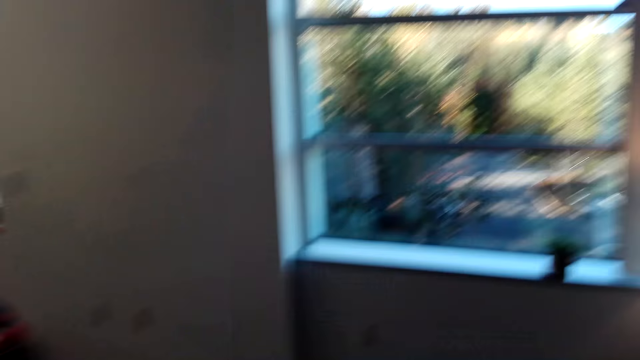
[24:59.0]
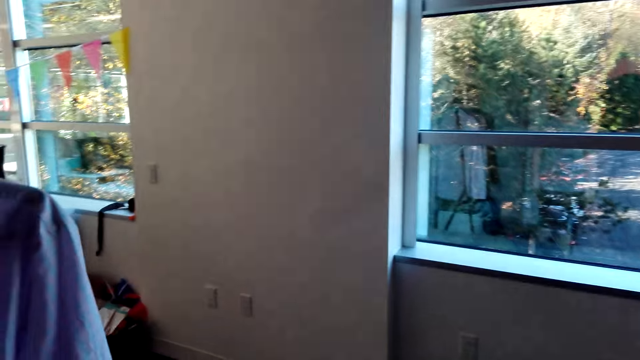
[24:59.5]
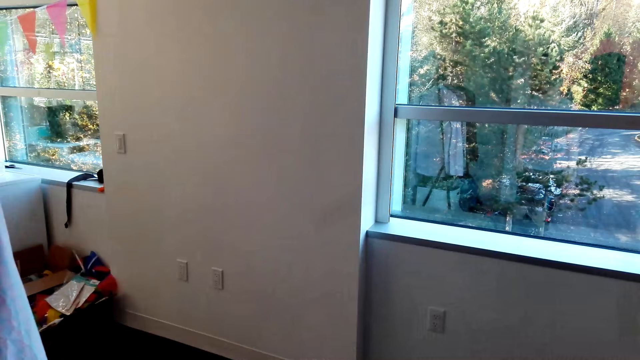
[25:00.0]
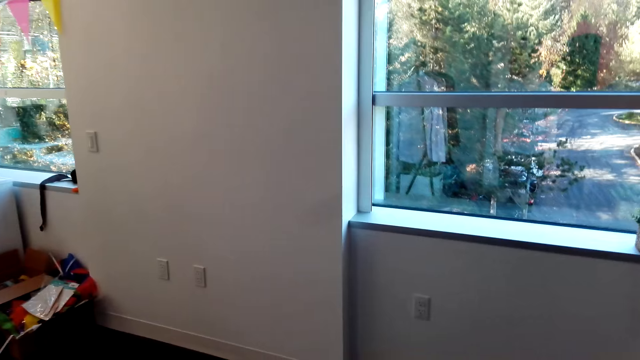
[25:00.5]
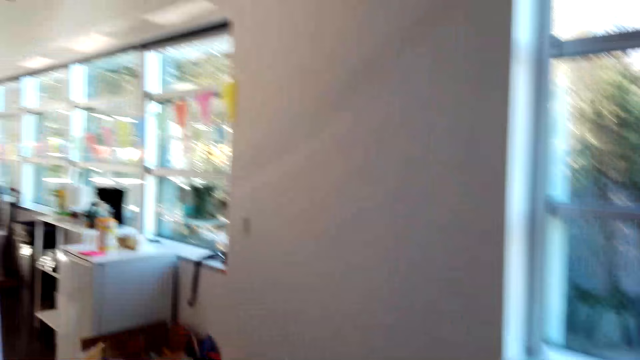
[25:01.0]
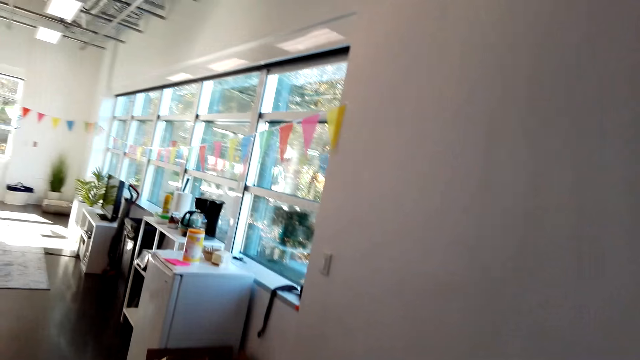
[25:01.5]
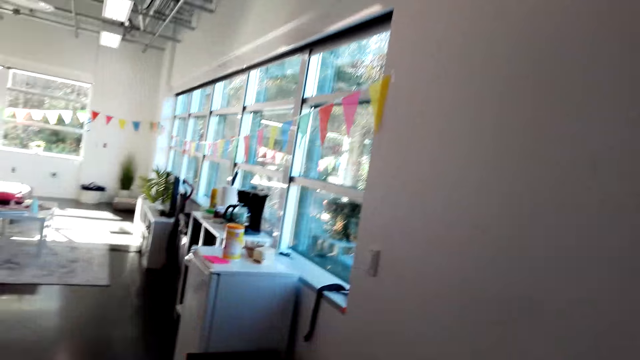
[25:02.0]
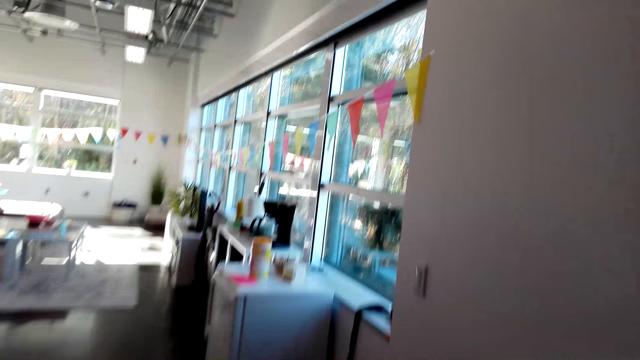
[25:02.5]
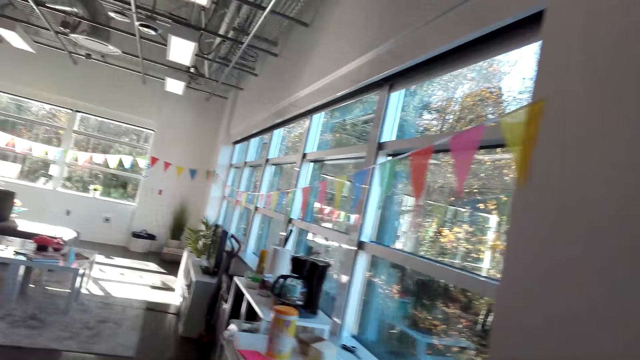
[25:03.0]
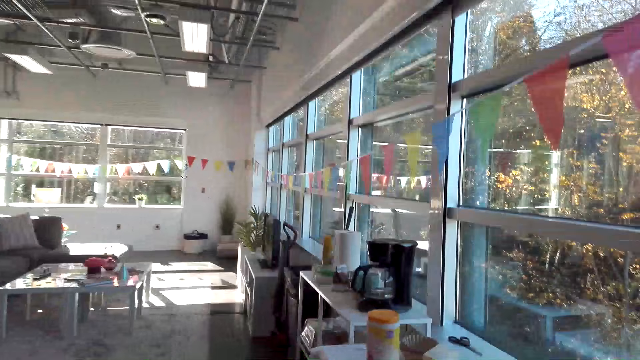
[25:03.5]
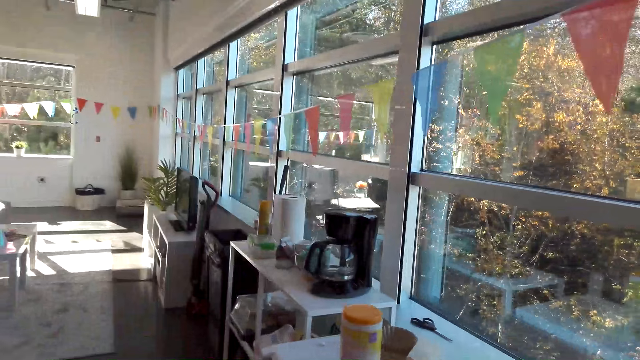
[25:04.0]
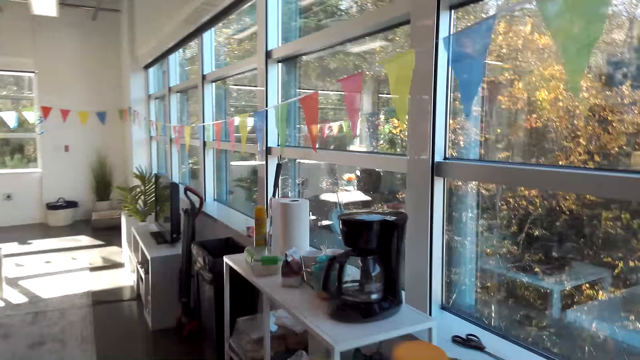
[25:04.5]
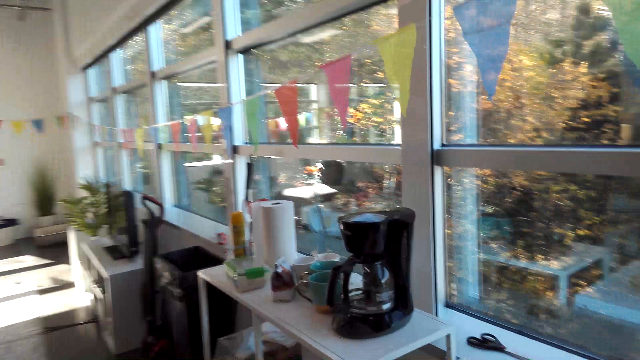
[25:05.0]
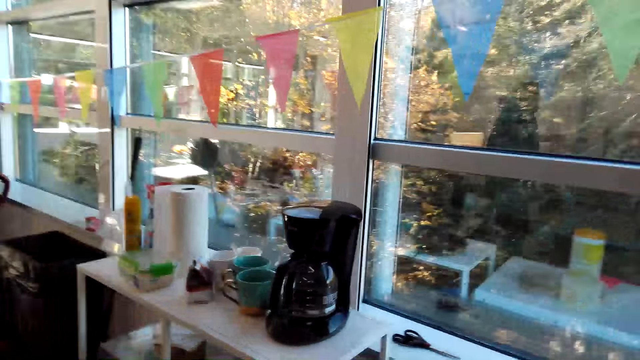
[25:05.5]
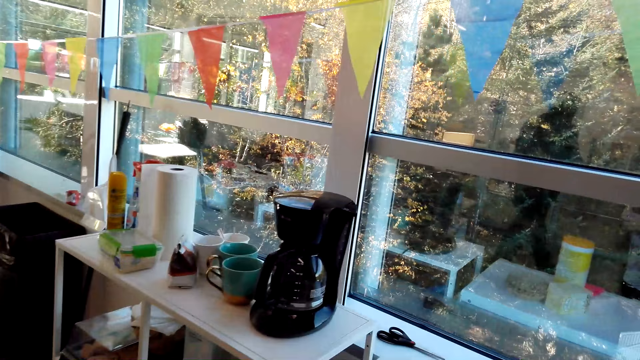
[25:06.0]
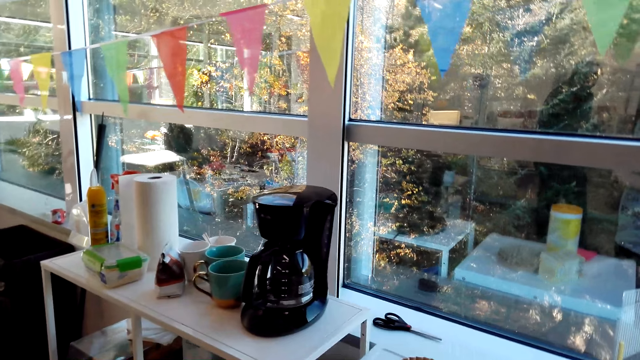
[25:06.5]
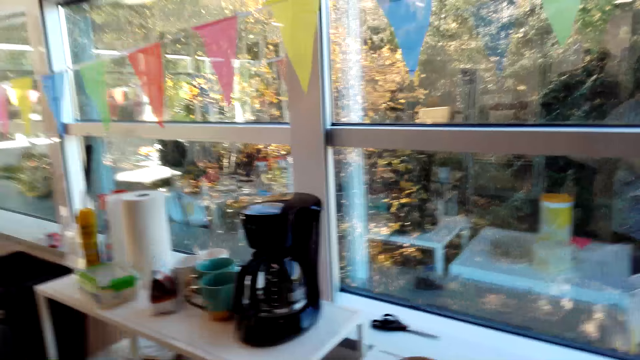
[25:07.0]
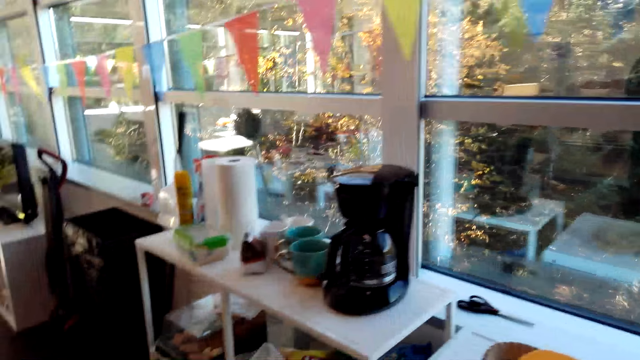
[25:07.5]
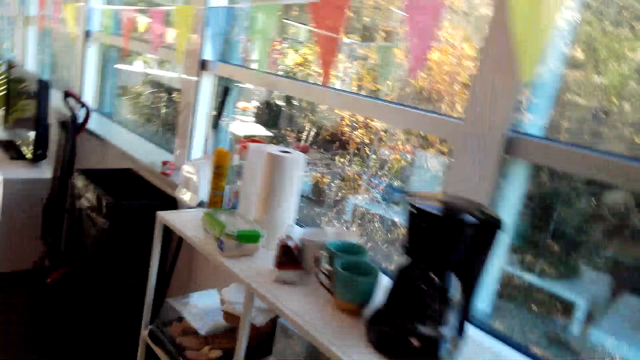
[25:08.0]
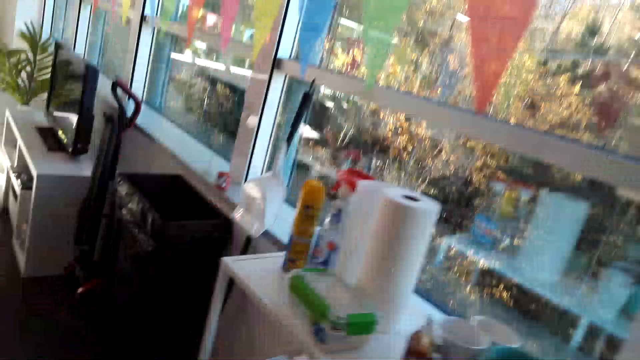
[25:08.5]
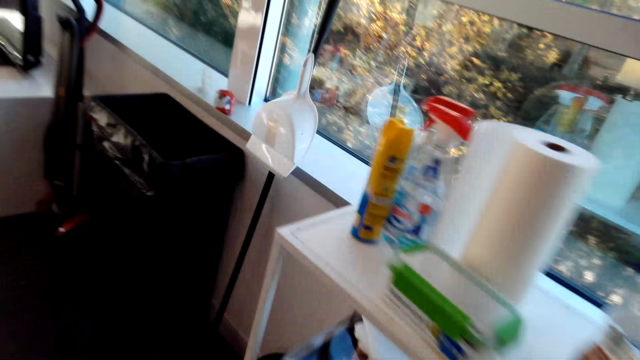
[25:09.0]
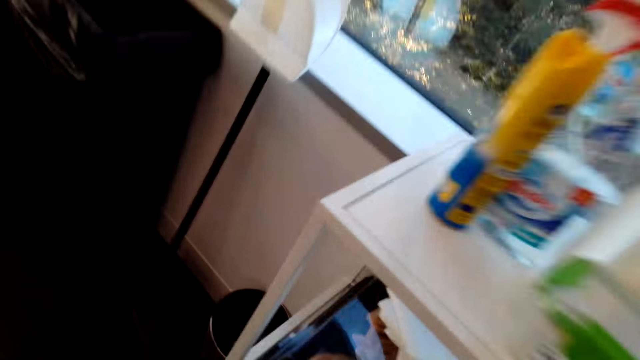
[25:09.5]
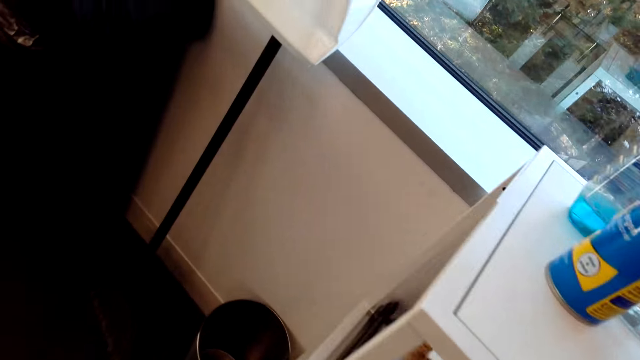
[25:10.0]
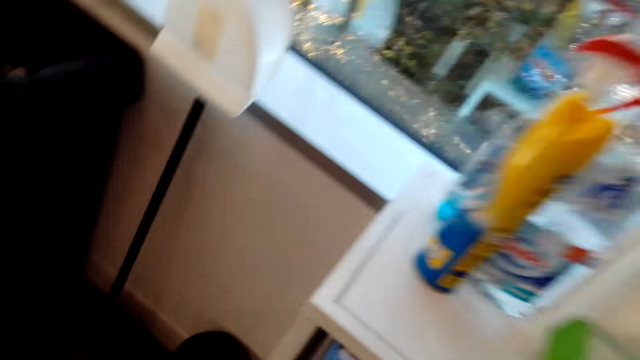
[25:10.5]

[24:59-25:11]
The camera wearer walks around the room.

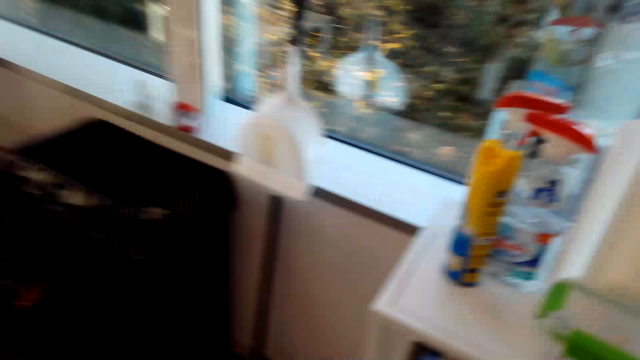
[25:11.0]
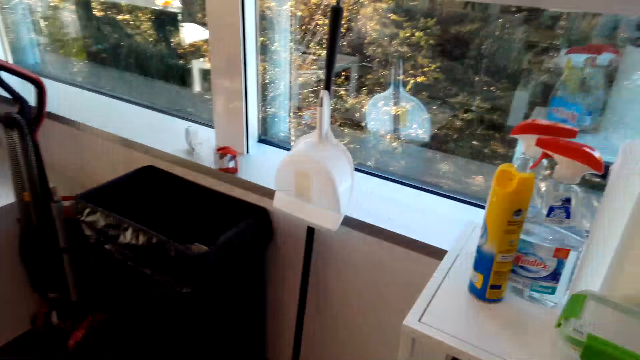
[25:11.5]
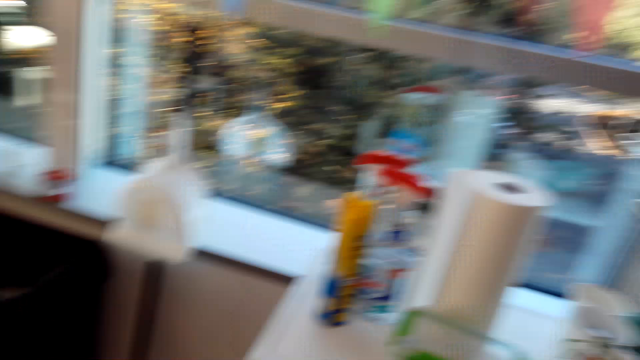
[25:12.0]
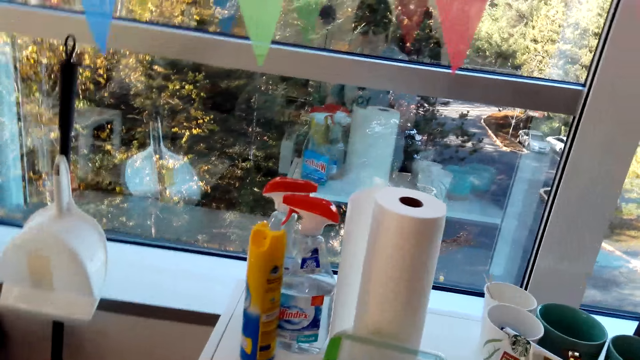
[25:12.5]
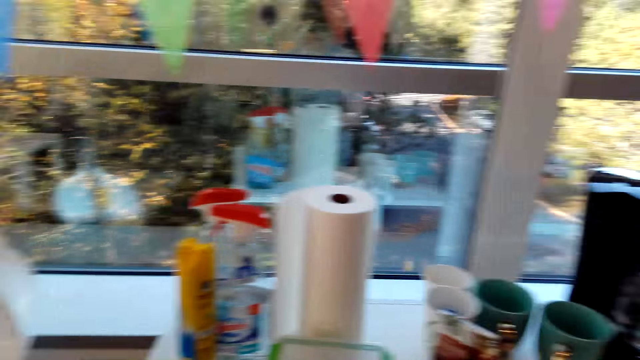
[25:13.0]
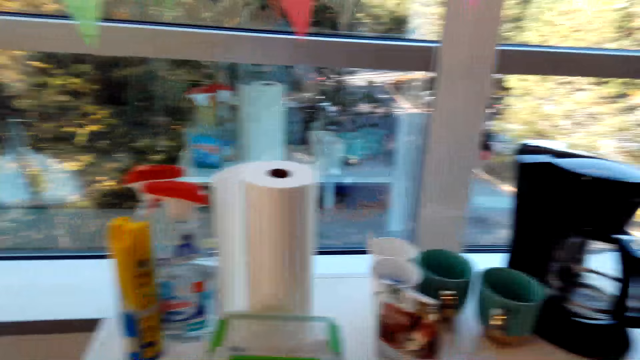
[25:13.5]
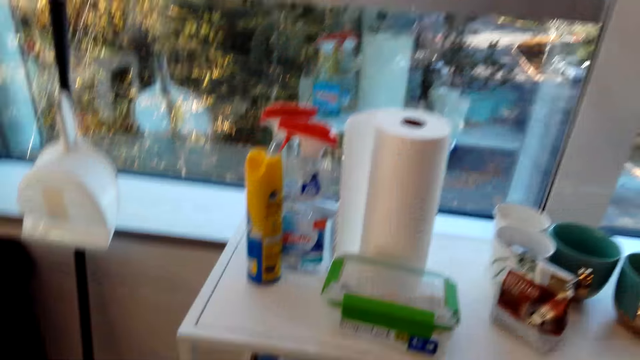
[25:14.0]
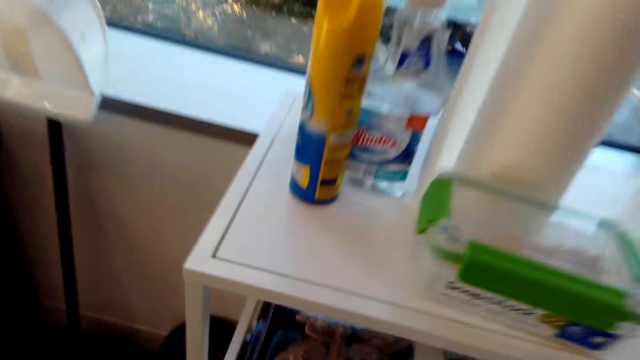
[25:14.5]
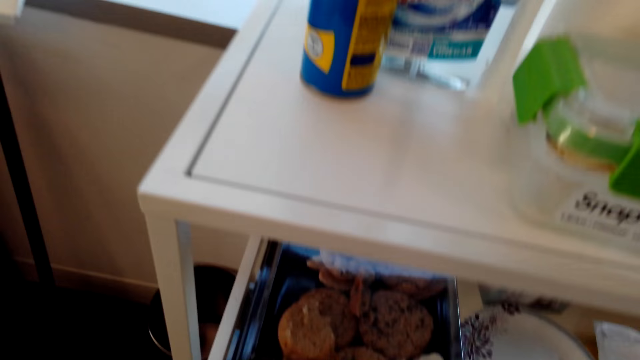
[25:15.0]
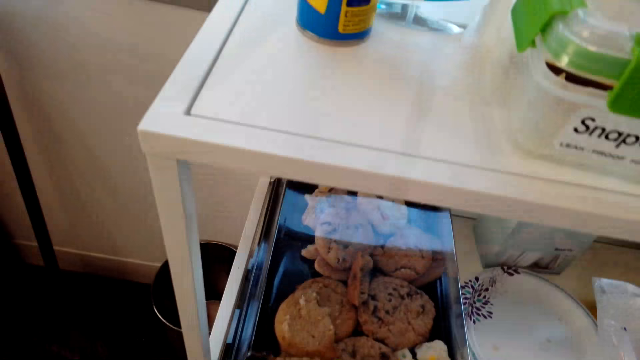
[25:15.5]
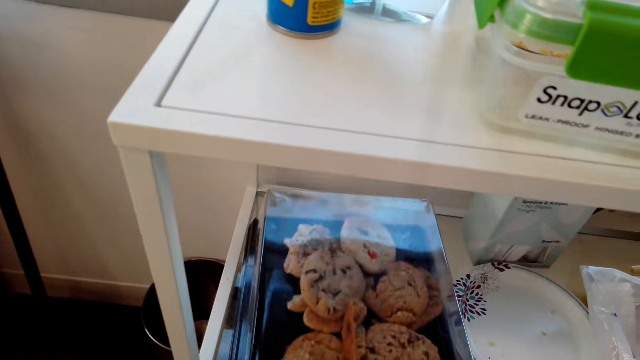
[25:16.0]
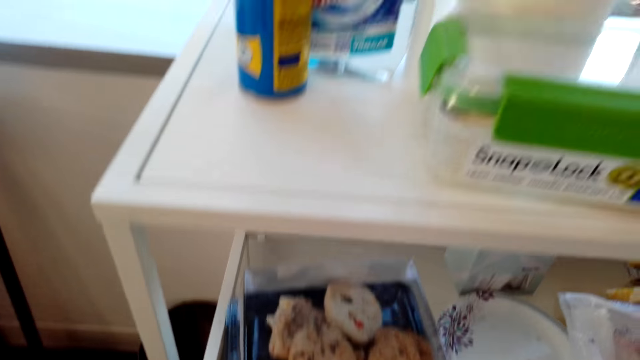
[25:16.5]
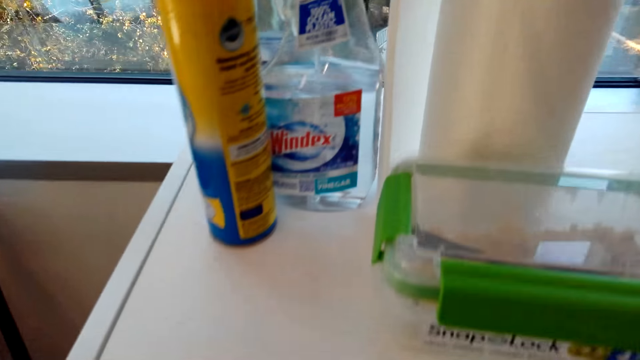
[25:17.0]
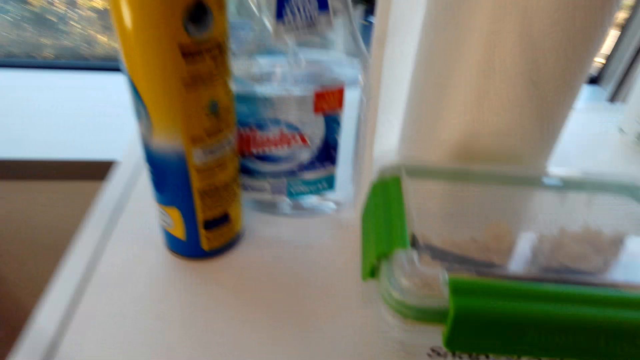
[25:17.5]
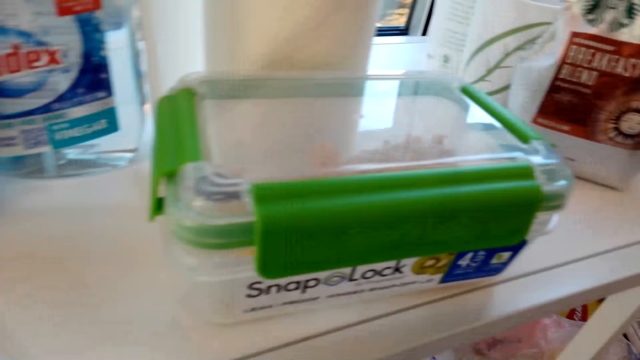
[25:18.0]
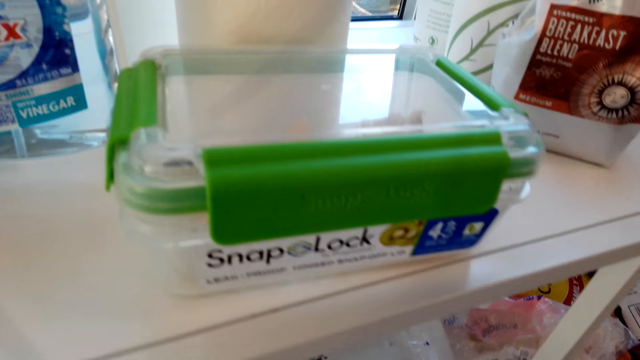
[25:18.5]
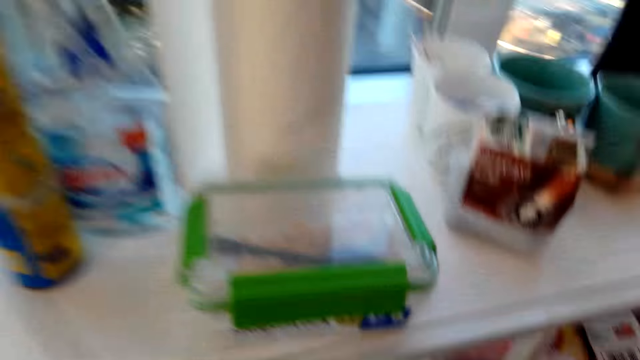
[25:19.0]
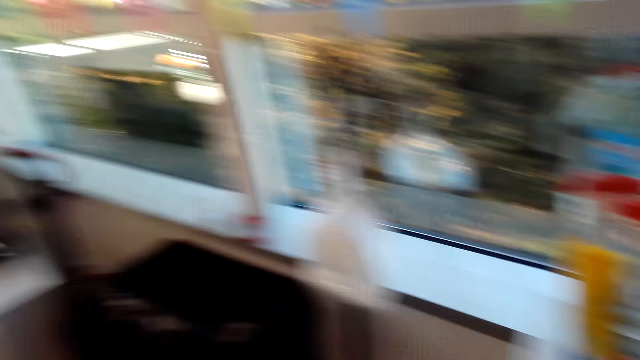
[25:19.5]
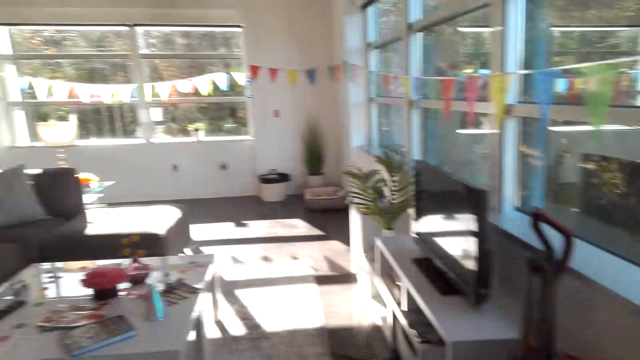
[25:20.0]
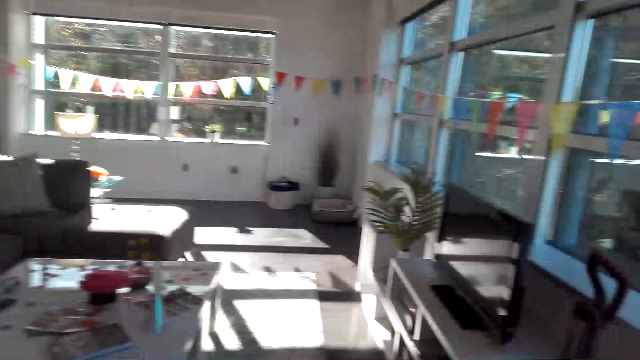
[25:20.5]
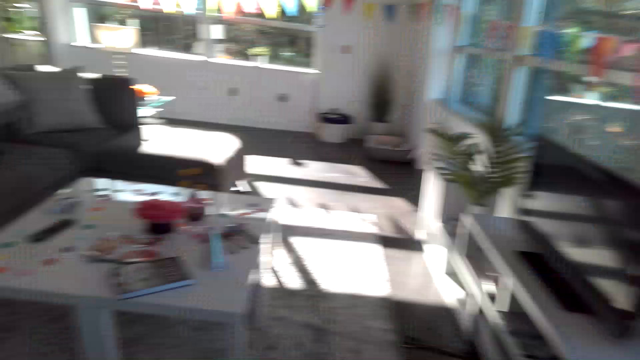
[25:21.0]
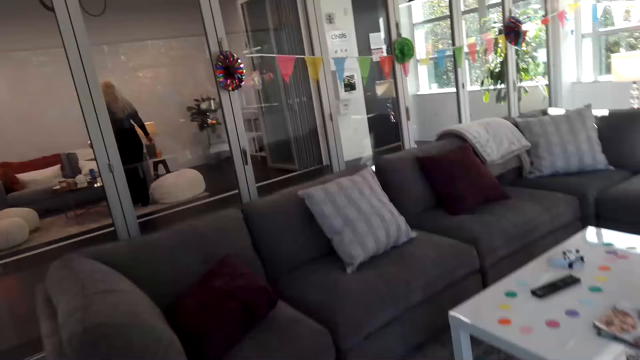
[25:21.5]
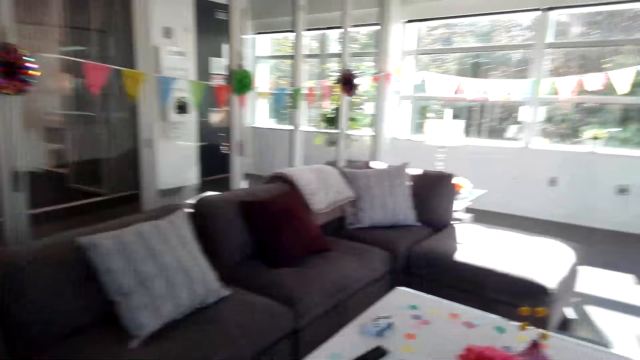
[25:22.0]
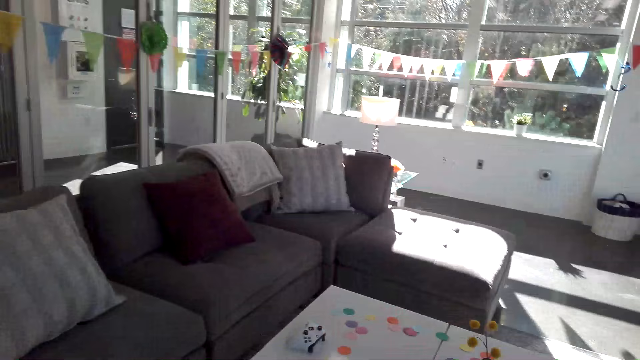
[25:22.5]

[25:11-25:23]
The camera wearer picks up a tray of cookies under the table. They walk around the room. A lady stands in the room.
